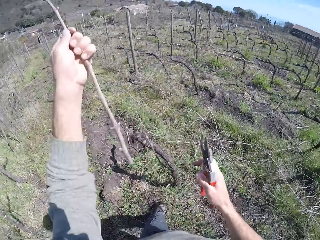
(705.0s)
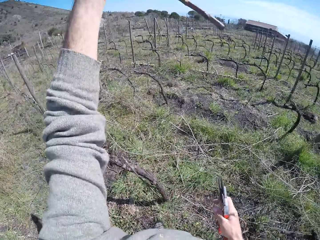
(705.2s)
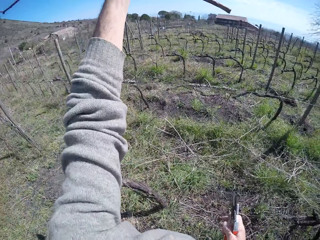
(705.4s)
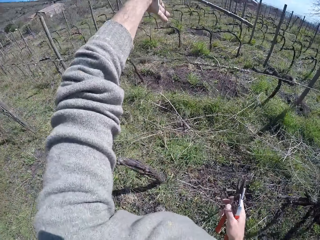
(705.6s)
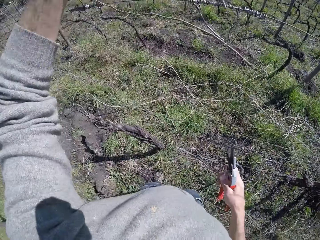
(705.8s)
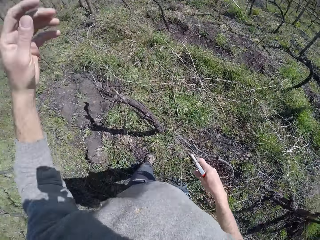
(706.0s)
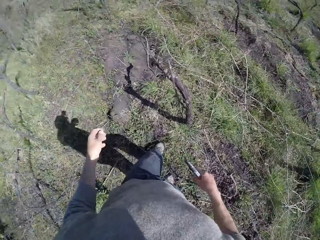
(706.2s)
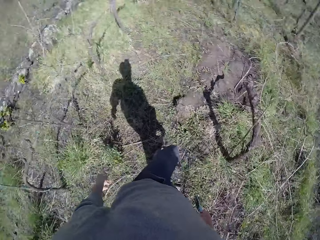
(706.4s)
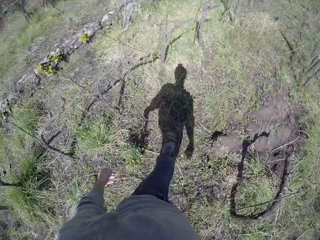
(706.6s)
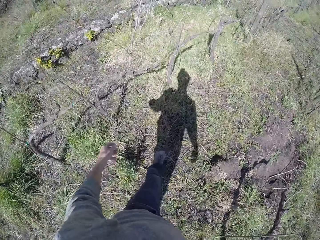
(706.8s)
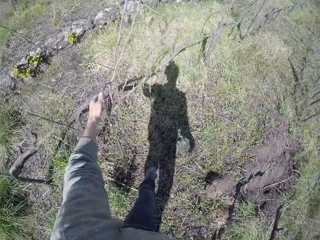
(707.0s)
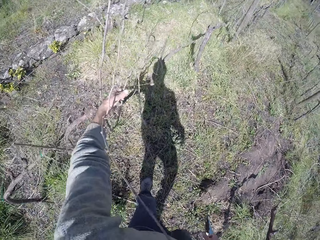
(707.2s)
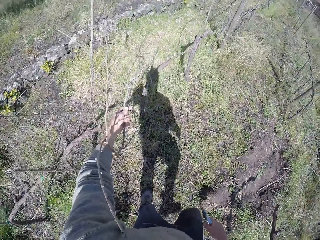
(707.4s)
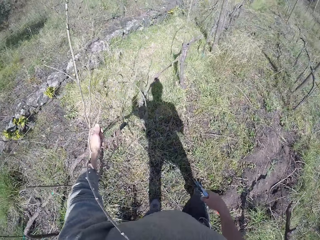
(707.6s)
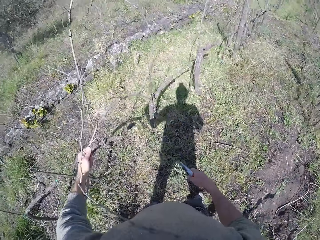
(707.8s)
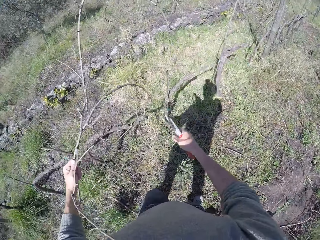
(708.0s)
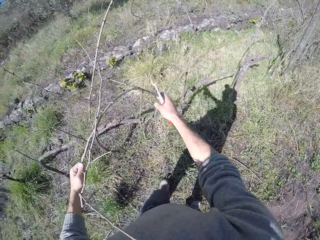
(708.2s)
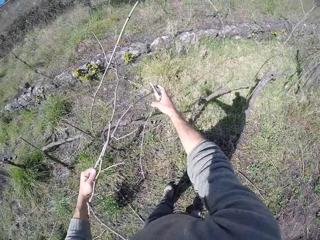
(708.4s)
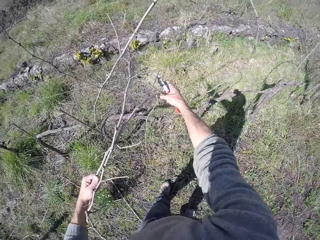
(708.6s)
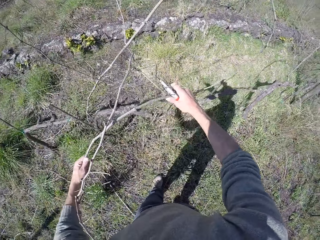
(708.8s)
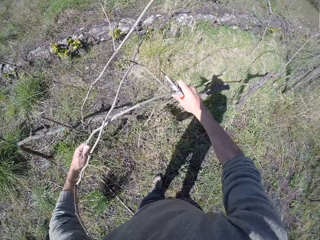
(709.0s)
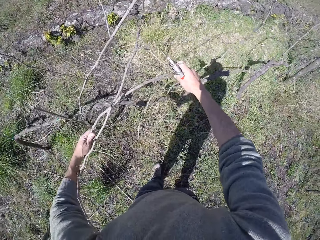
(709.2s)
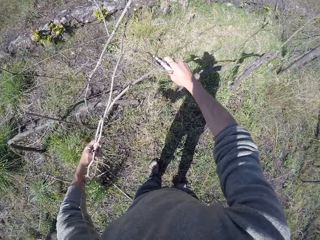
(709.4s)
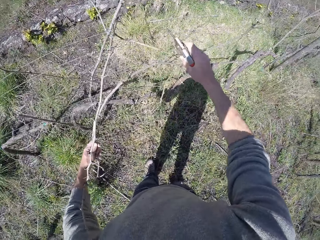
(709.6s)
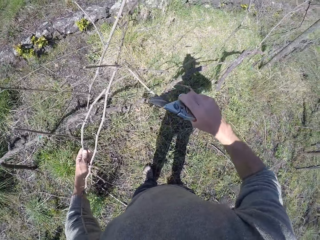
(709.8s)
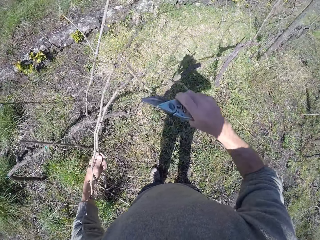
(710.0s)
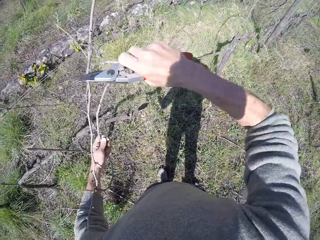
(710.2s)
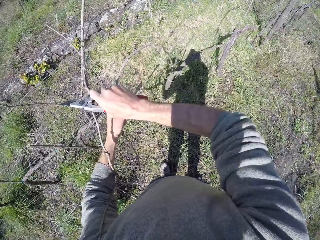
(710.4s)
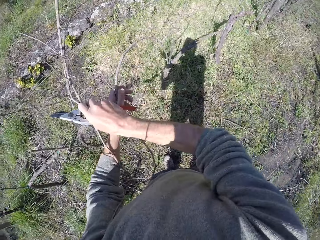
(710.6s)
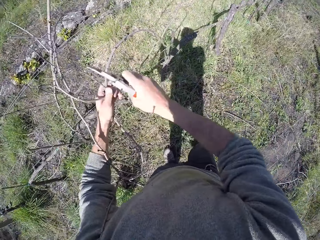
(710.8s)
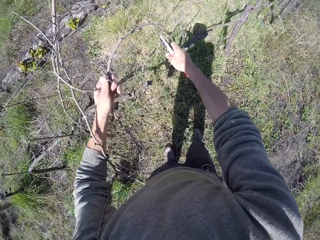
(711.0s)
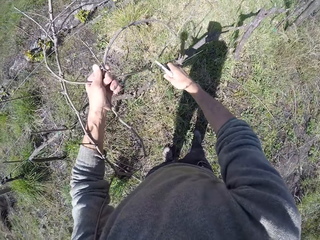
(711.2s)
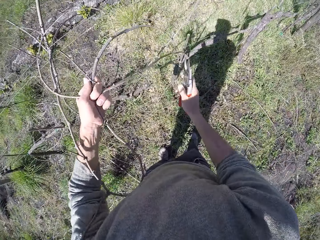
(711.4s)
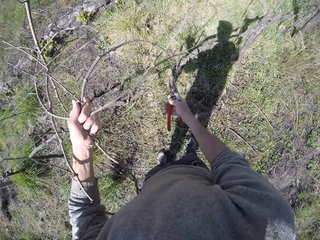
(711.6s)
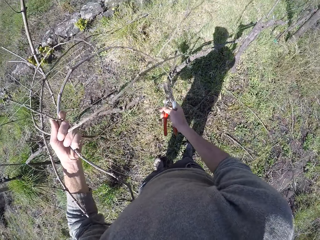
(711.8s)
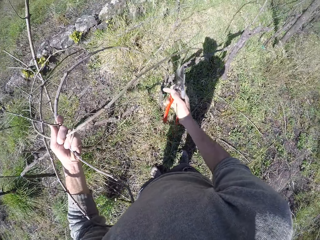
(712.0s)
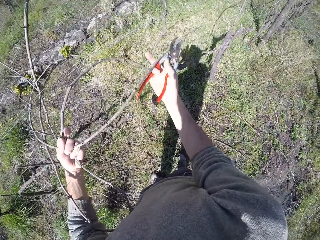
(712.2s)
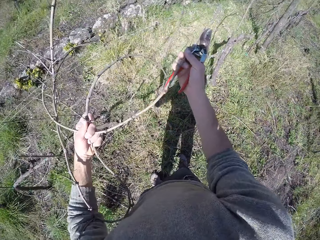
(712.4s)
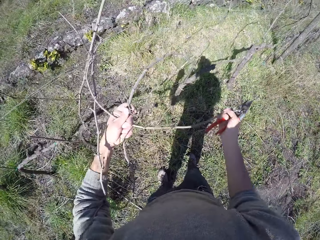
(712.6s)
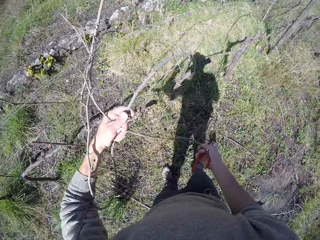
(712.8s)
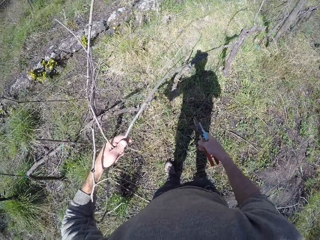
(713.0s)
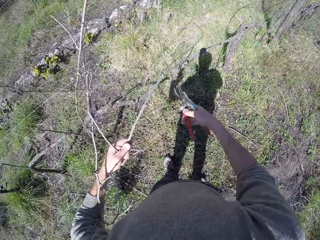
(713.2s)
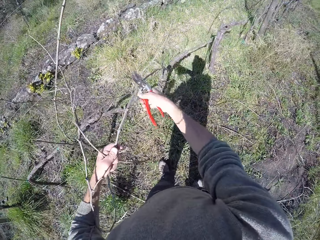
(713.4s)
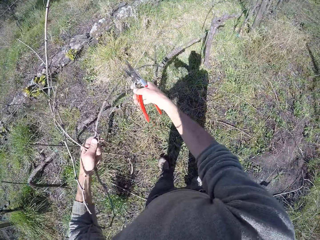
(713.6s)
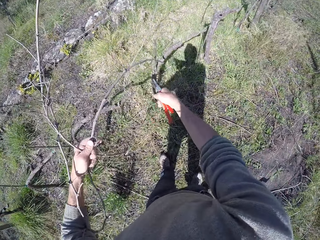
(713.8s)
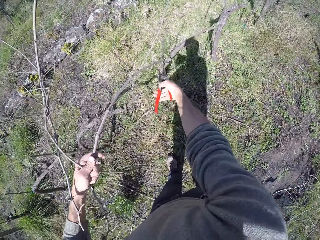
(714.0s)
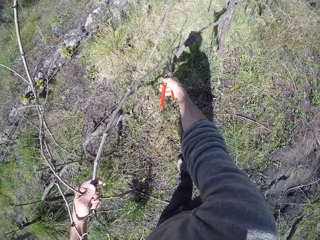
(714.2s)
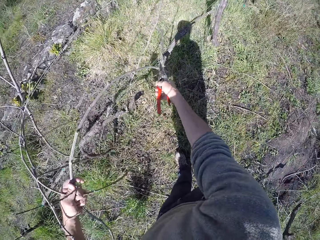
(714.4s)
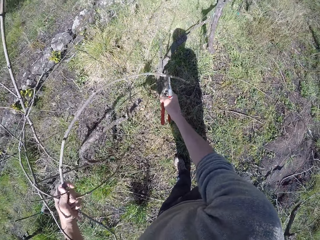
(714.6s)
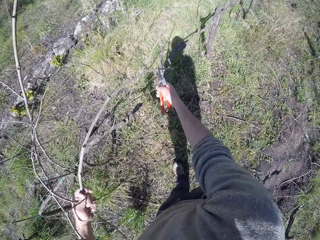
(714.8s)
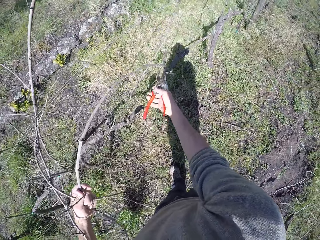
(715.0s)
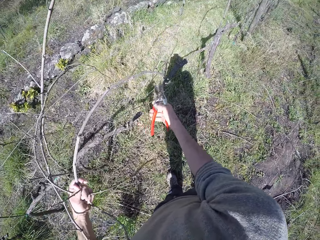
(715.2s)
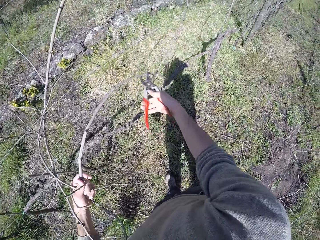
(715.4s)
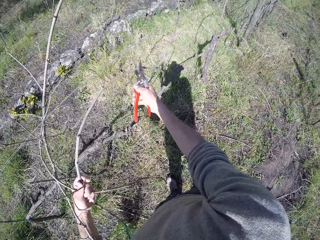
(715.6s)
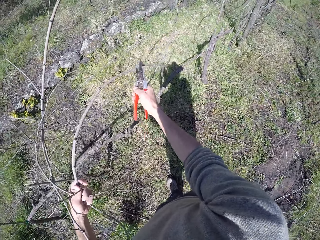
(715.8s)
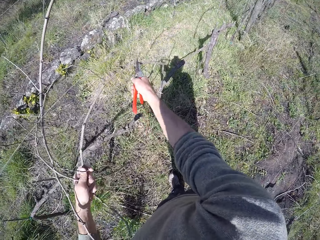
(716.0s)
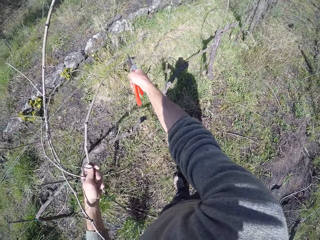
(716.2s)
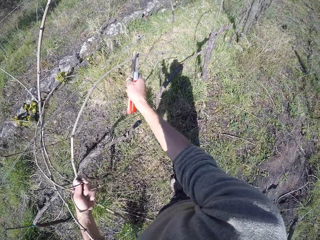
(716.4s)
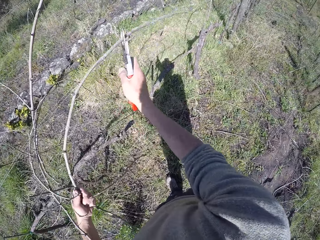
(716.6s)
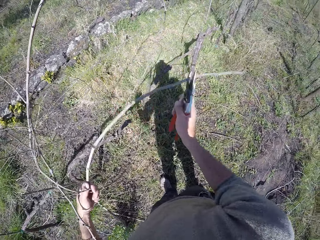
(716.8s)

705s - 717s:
The camera wearer drops the twig with his left hand. He grabs a twig with his left hand. He pulls out the twig with both hands. He holds the twig with the bypass pruner in his right hand. He cuts the wood.

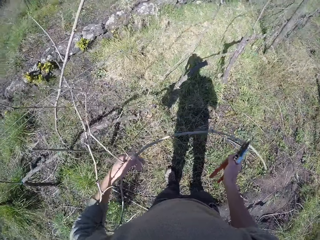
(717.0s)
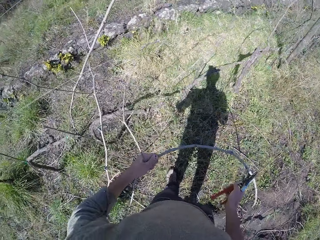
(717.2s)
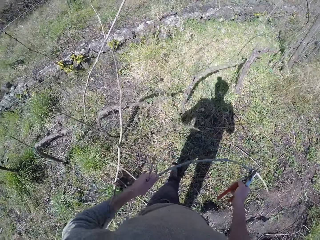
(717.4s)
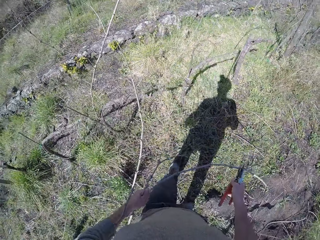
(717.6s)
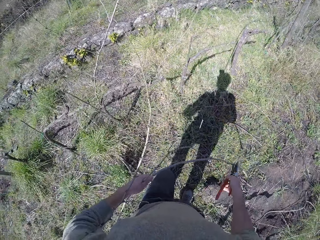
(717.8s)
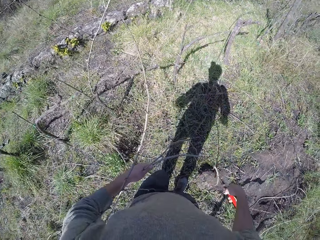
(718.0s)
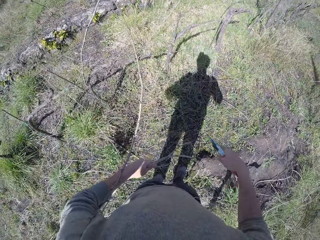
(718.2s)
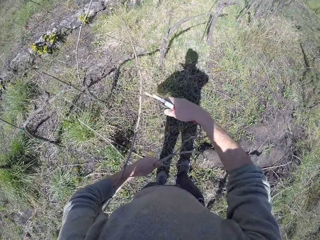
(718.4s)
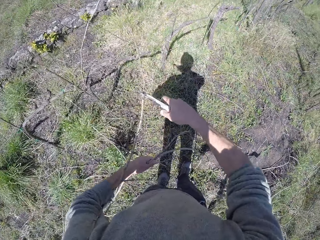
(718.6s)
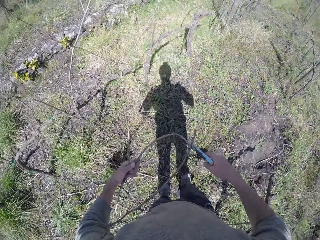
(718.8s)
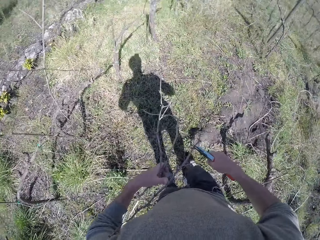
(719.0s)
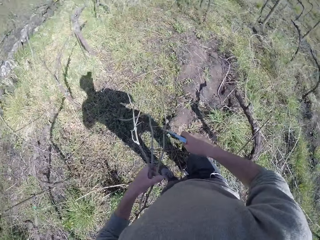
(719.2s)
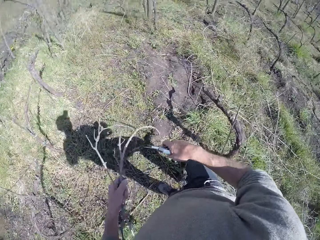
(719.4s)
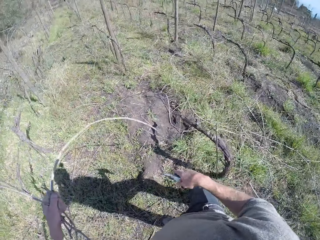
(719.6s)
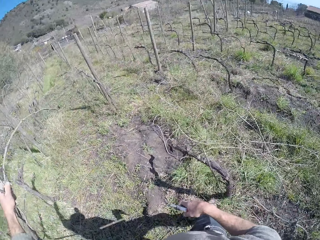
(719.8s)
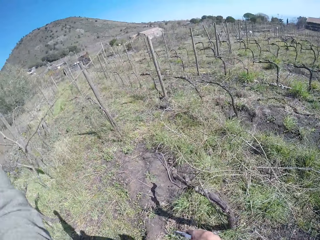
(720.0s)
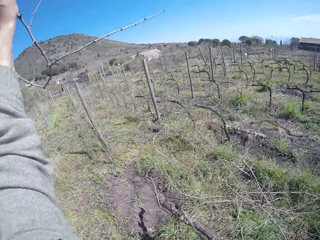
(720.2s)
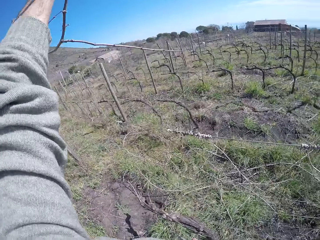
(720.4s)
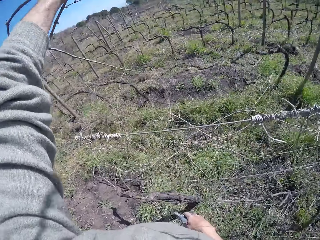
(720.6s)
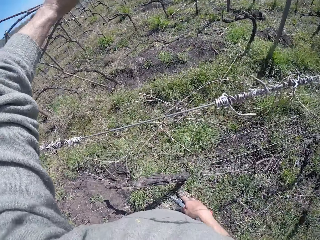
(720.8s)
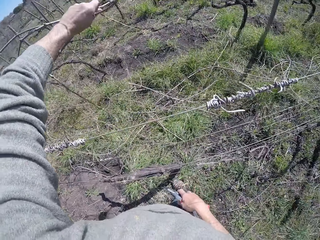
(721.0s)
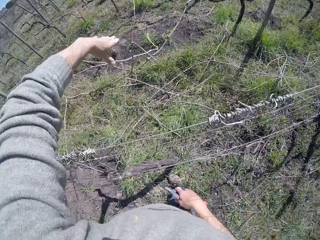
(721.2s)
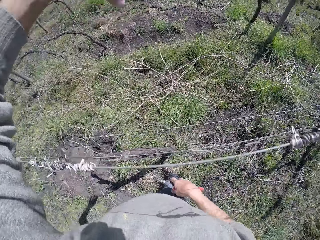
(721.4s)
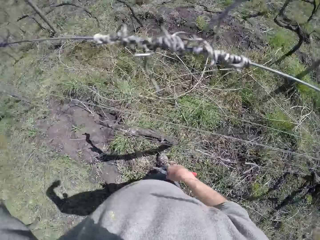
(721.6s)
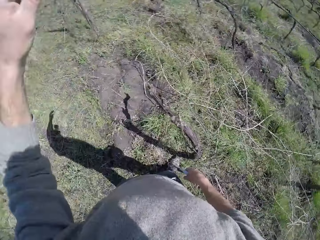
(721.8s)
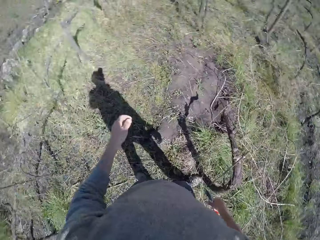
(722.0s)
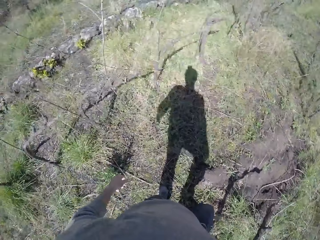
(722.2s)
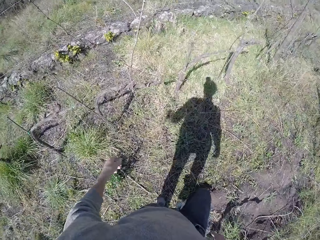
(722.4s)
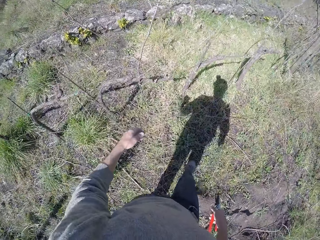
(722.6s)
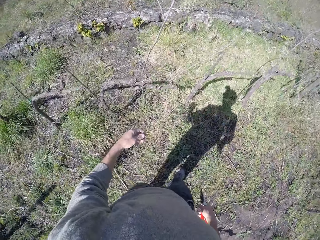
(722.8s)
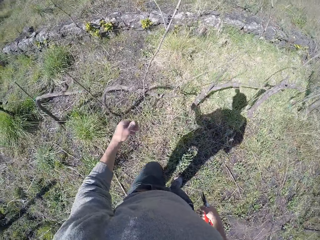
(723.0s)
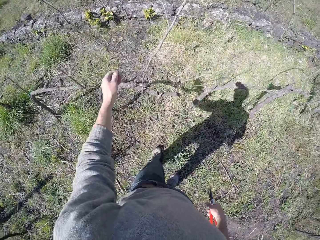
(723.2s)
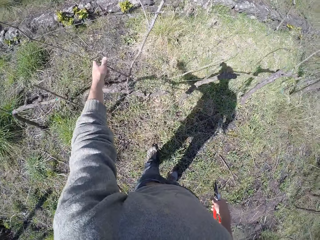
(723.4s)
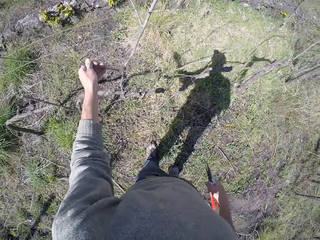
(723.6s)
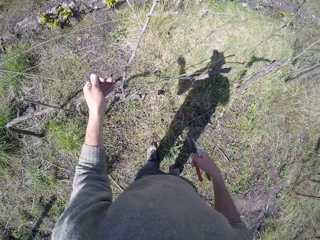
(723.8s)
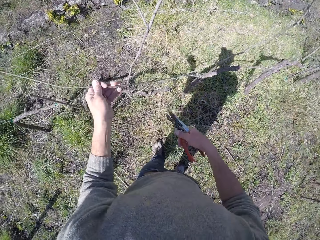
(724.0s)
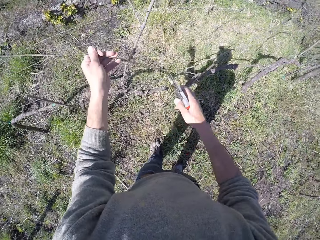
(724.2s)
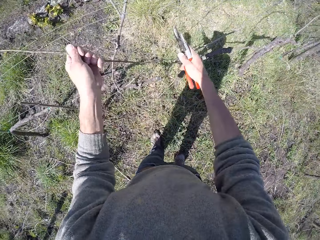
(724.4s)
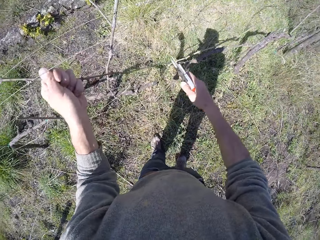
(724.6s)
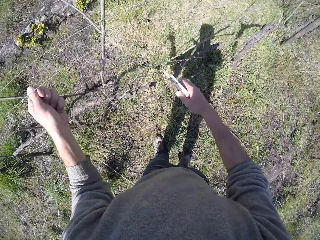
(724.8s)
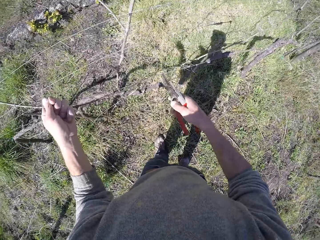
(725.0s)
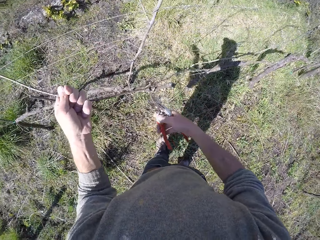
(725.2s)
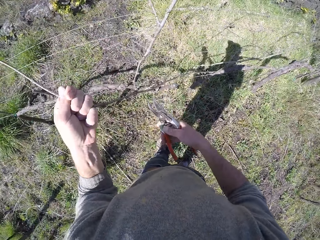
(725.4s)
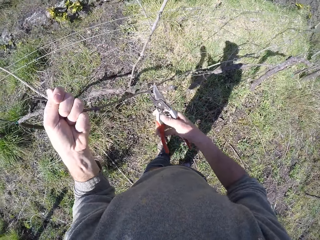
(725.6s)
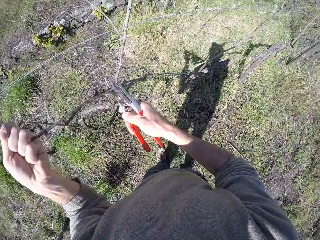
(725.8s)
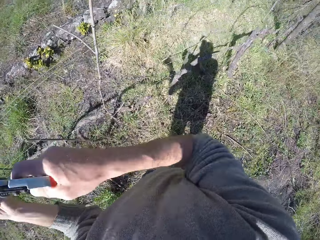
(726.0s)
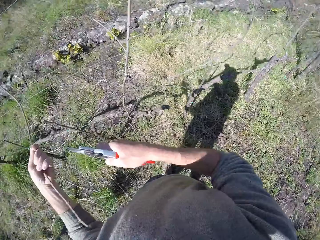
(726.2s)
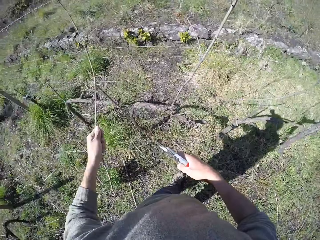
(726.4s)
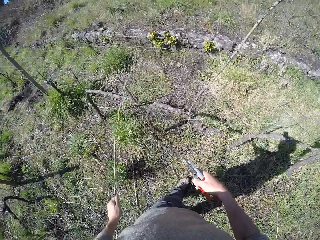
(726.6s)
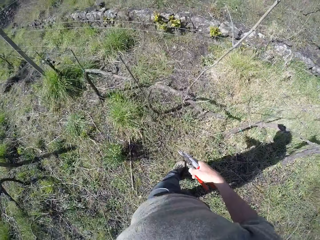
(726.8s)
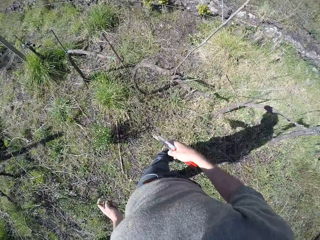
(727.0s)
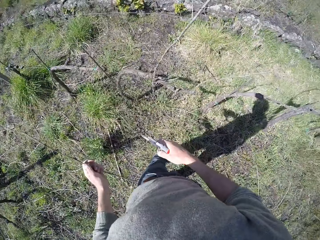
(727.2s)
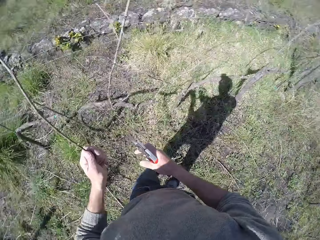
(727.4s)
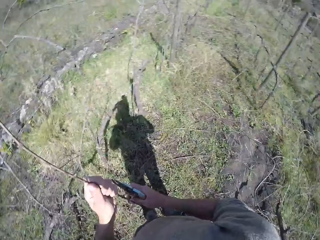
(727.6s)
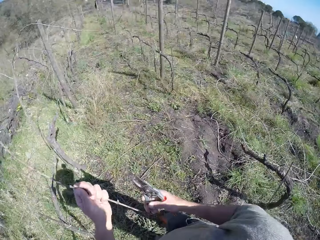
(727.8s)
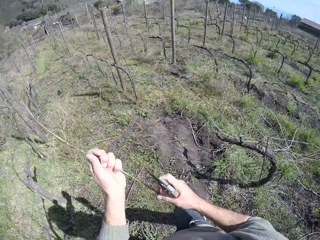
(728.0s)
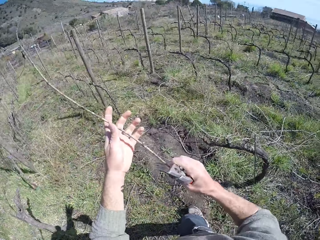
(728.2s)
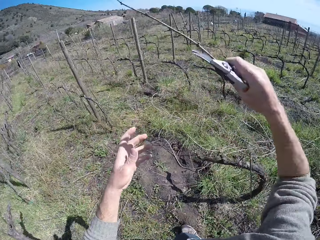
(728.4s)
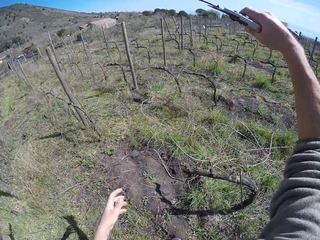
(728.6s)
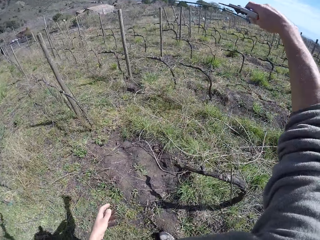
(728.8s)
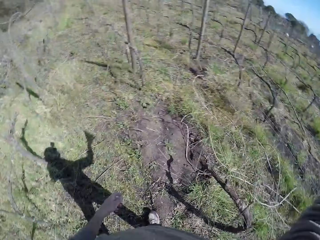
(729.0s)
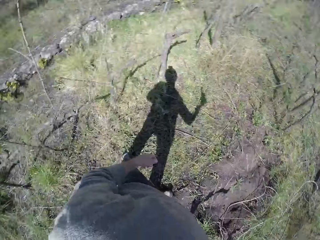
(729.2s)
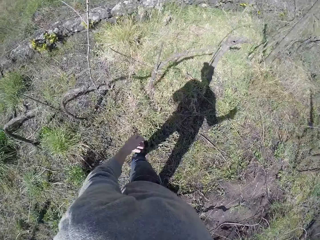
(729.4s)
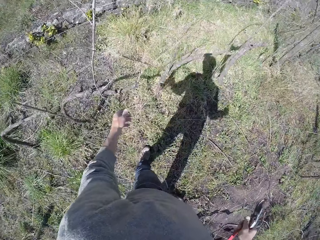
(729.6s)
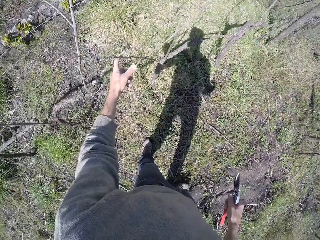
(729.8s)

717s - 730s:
The camera wearer cuts a twig with the bypass pruner in his right hand. He drops the twigs in his left hand. He pulls out a twig with his left hand. He passes the twig to his right hand. He drops the twig with his right hand.
